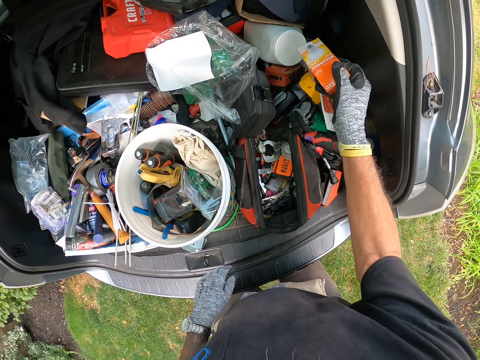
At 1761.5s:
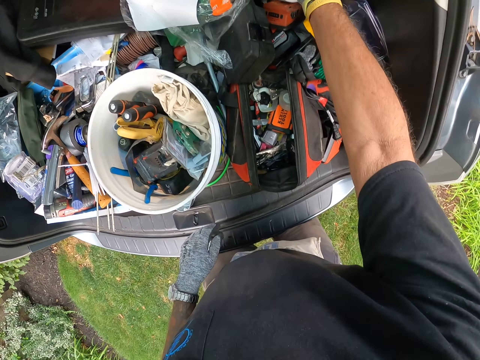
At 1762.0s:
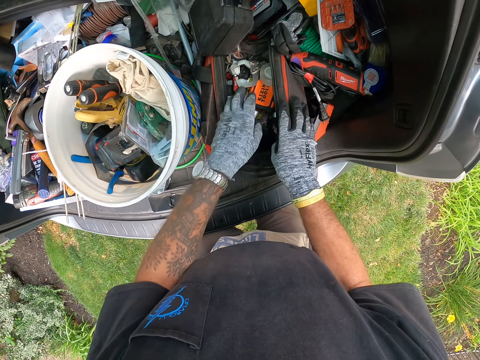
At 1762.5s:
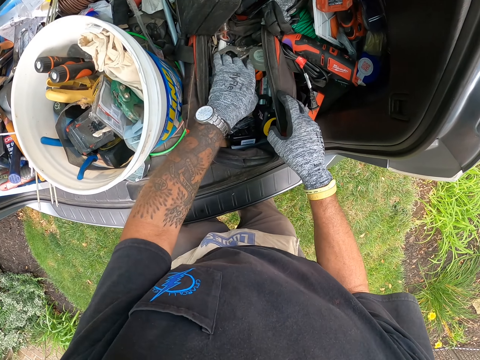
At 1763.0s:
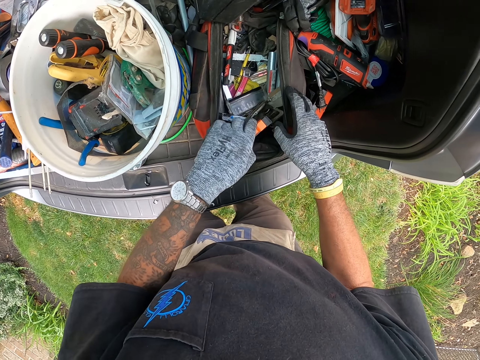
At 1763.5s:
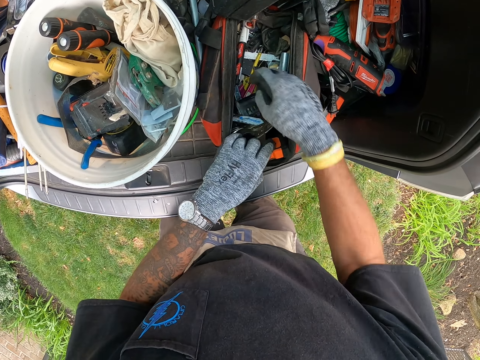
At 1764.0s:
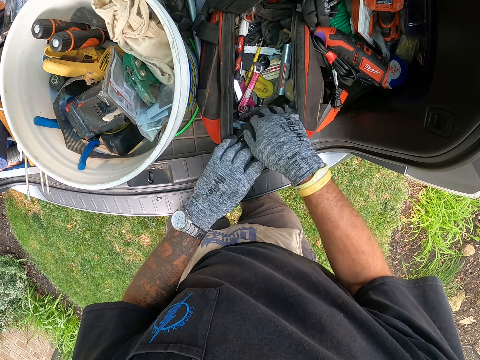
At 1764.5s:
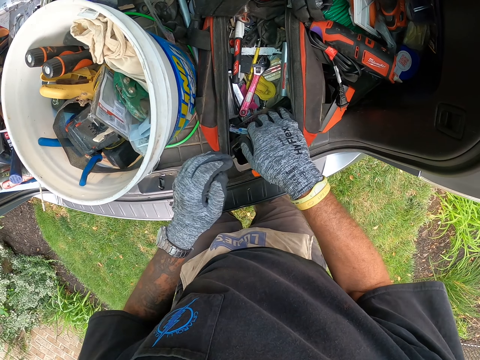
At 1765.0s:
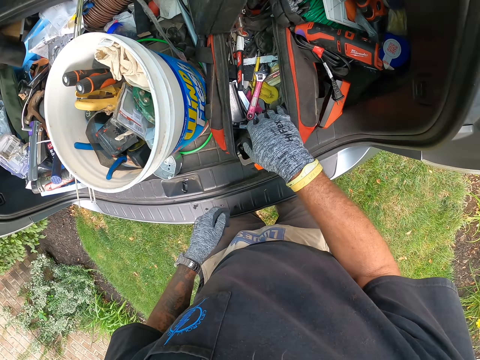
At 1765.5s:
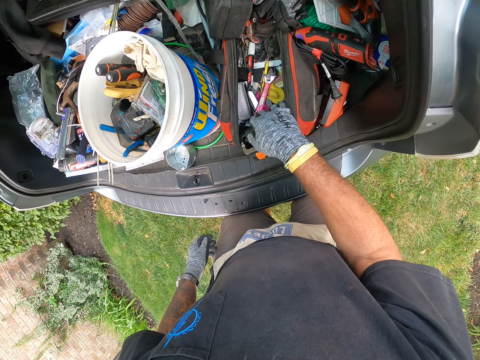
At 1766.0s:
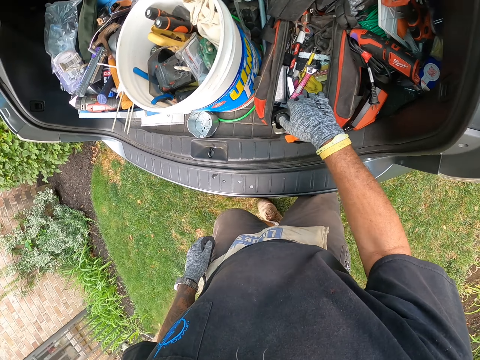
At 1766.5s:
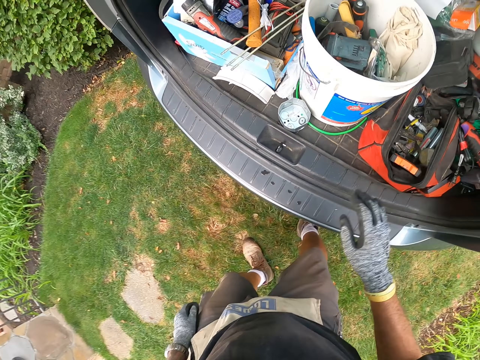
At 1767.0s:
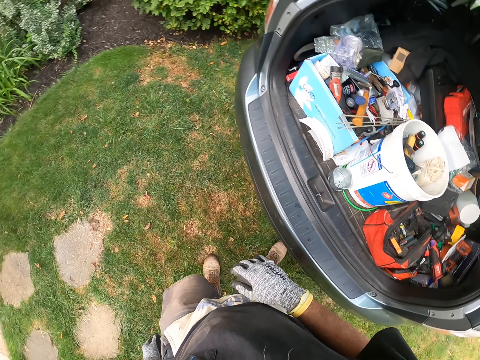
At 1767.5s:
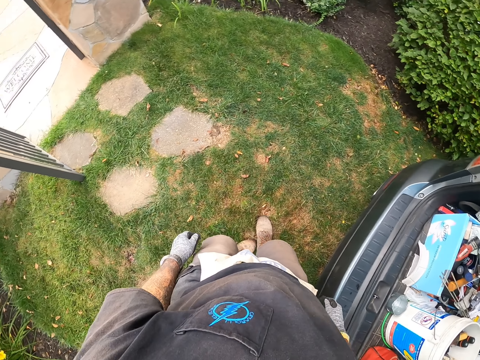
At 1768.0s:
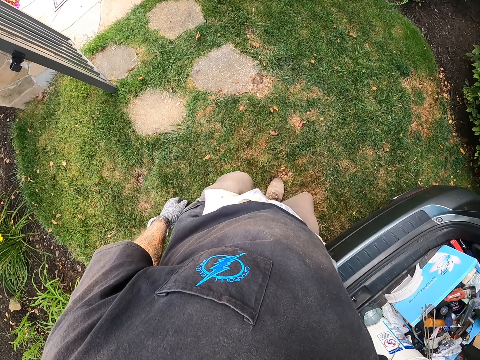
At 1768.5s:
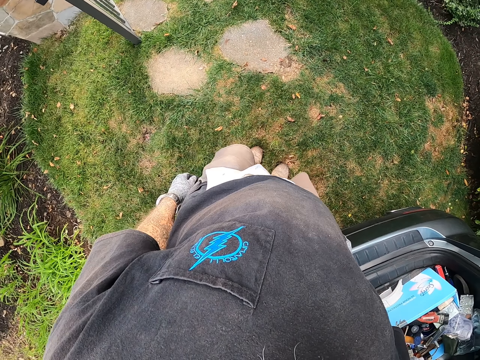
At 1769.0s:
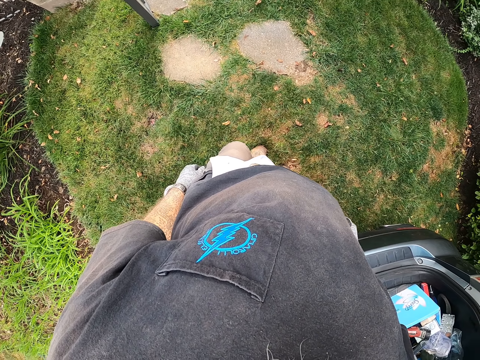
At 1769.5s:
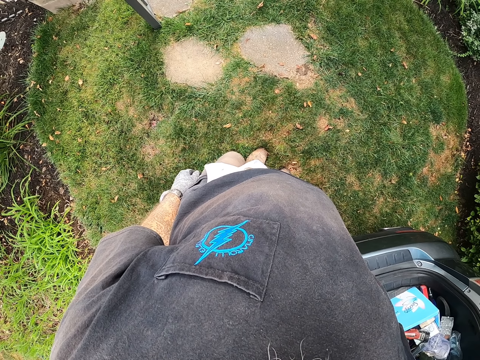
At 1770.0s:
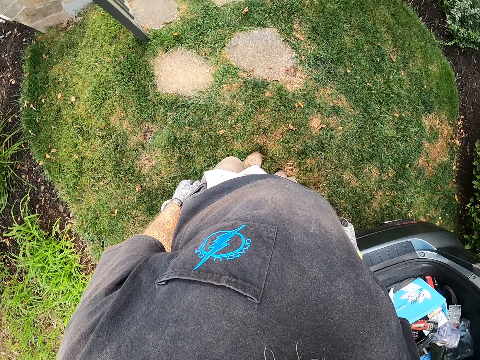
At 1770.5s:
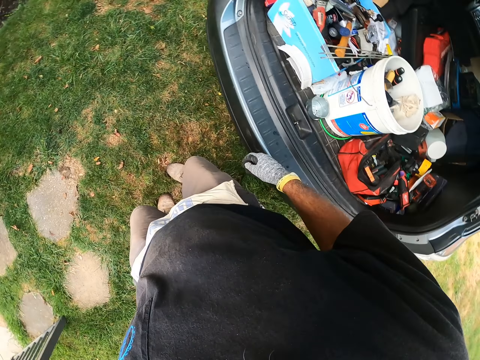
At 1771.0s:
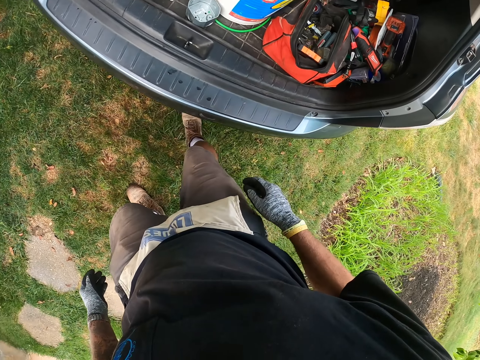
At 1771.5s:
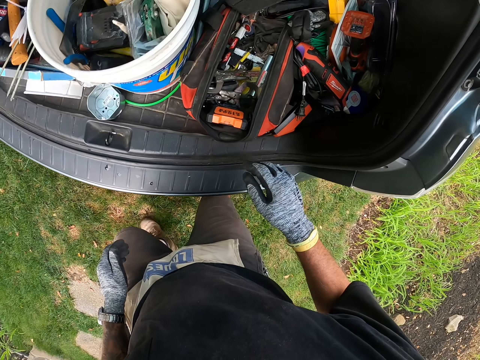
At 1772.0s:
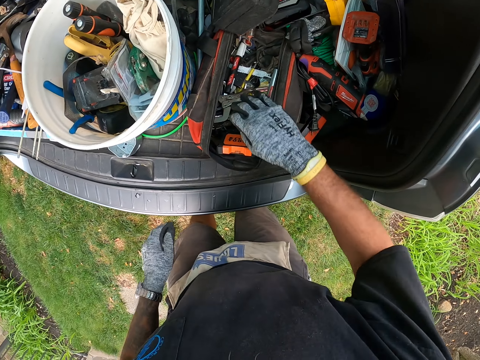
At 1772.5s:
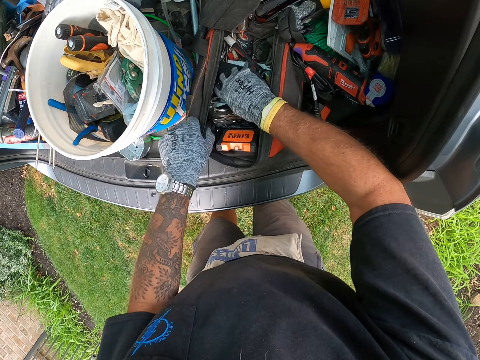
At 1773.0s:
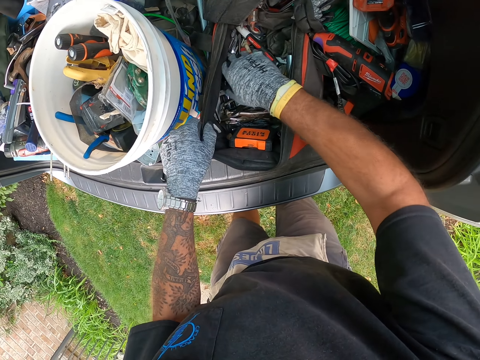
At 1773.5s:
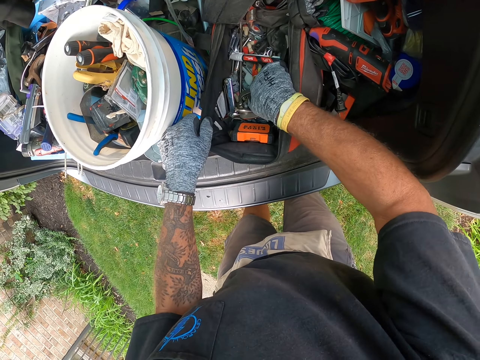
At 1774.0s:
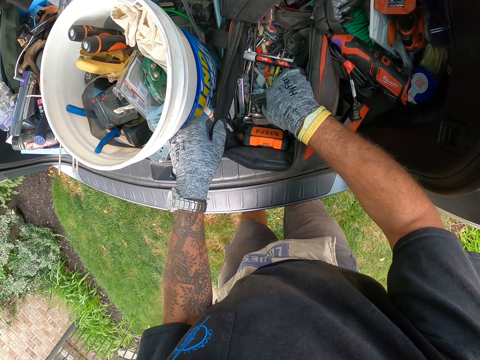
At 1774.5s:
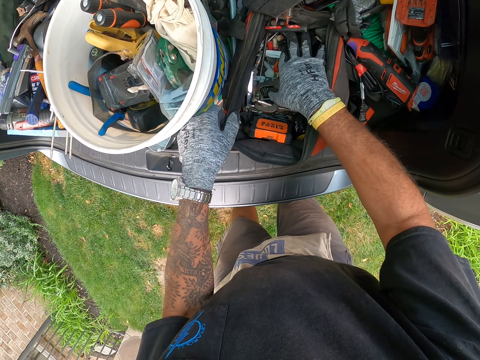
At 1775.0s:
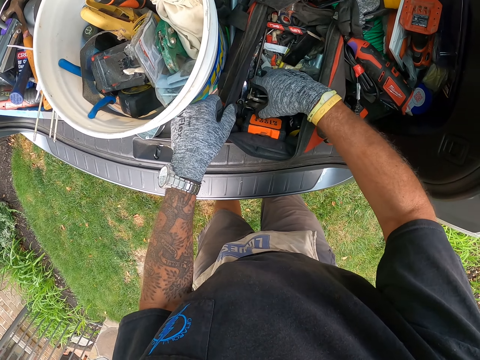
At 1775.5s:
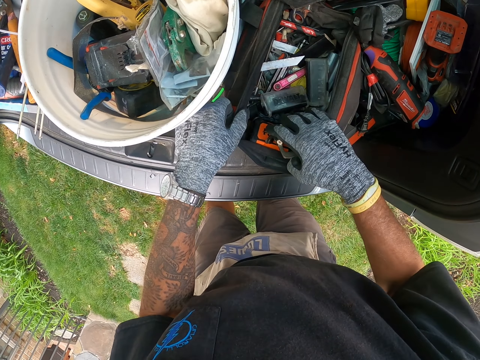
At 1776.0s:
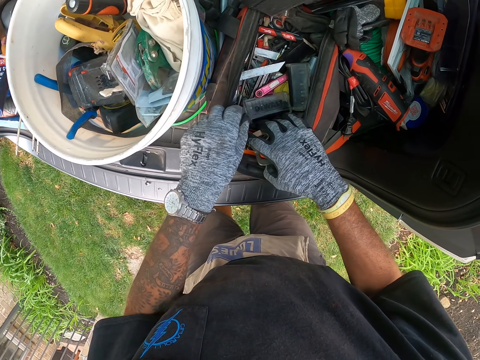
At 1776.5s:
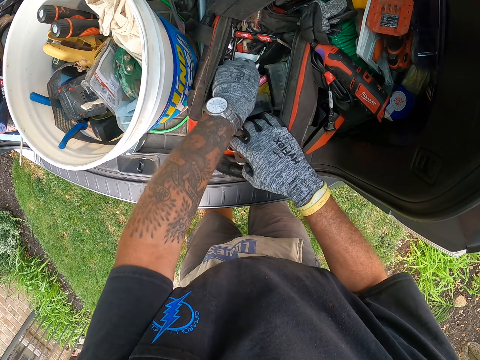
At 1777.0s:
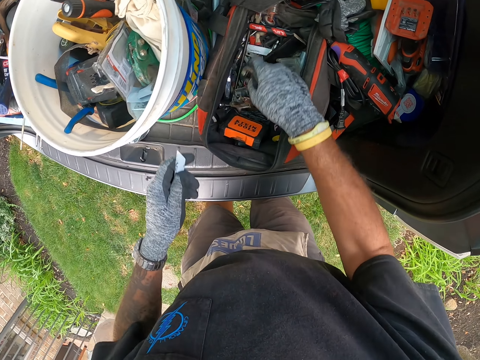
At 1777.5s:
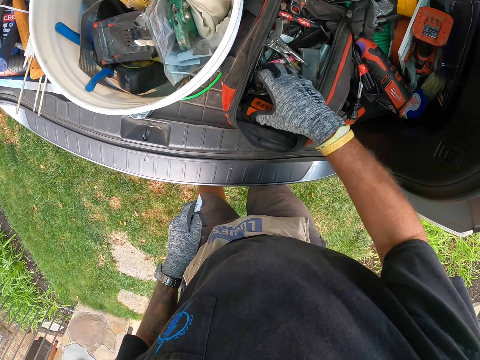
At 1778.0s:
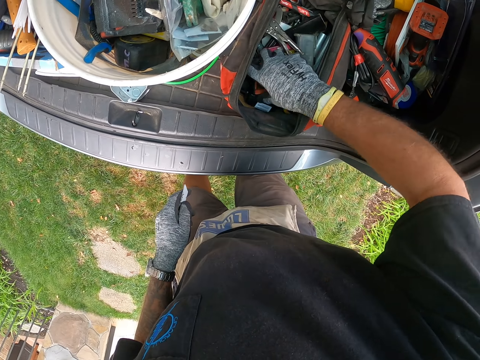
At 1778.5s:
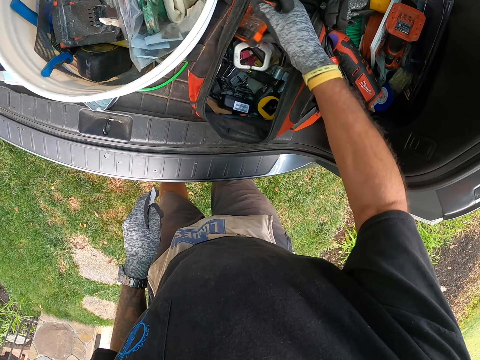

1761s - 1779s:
The camera wearer touches the tools in the bag. They place the bulb box in the trunk. They grab the tools in the bag. They look away. They move on the lawn. They turn to the trunk. They pick up a blade from the bag. They grab the tools in the bag. They pick up the saw blade. They pick up the tape measure from the box.

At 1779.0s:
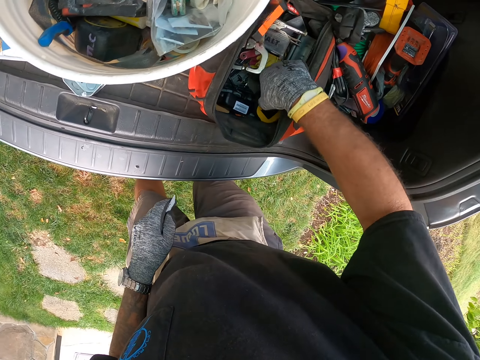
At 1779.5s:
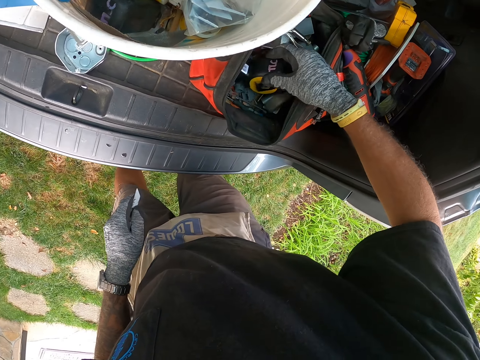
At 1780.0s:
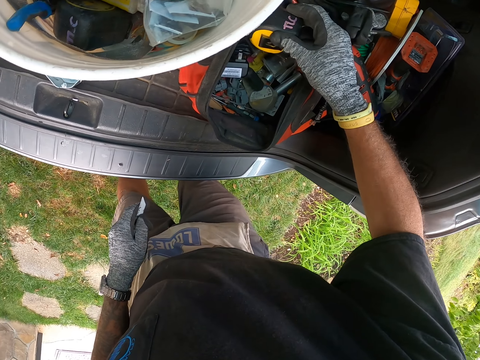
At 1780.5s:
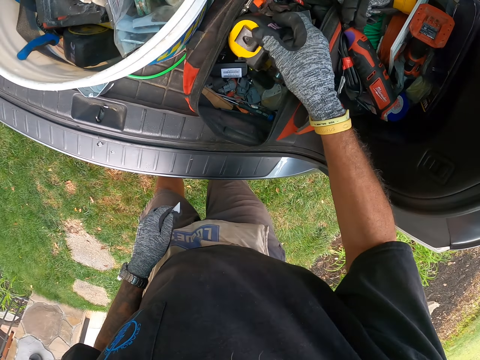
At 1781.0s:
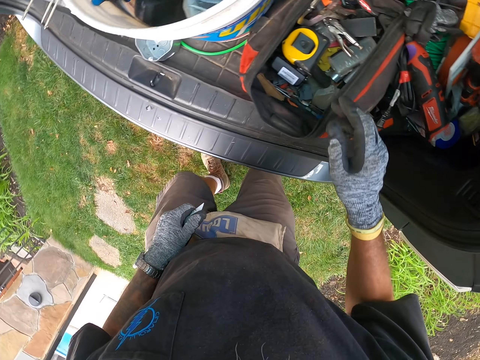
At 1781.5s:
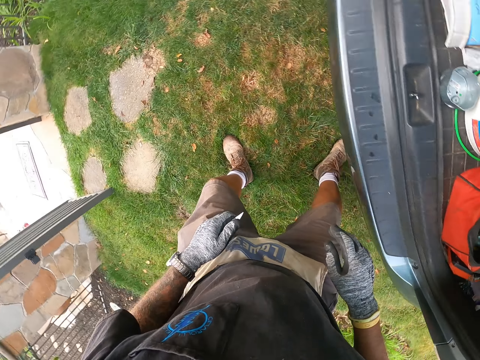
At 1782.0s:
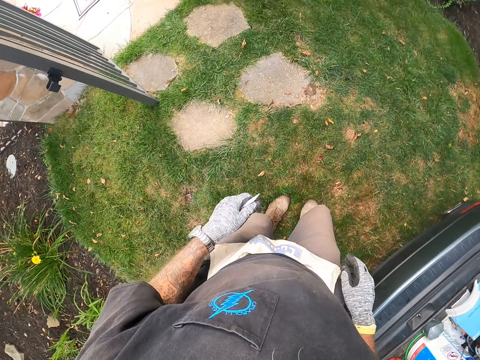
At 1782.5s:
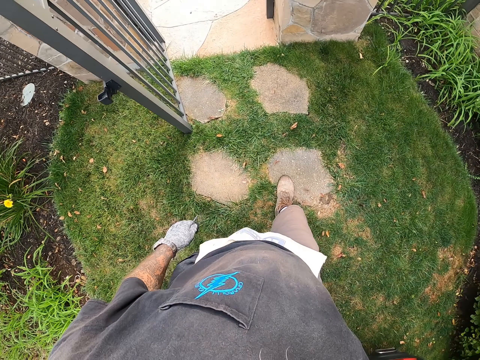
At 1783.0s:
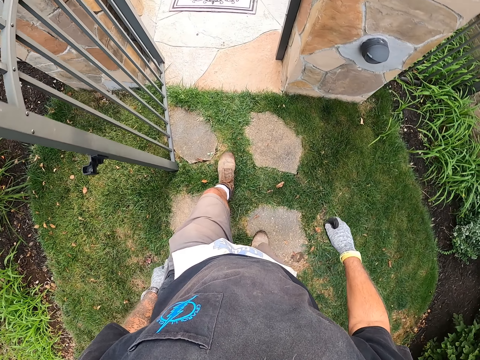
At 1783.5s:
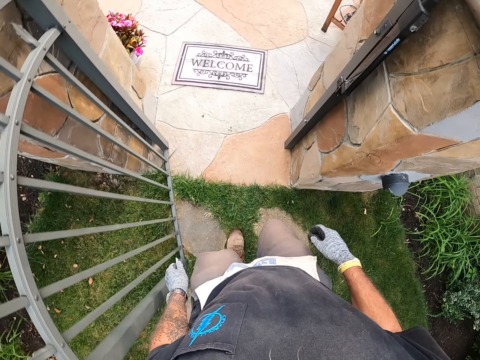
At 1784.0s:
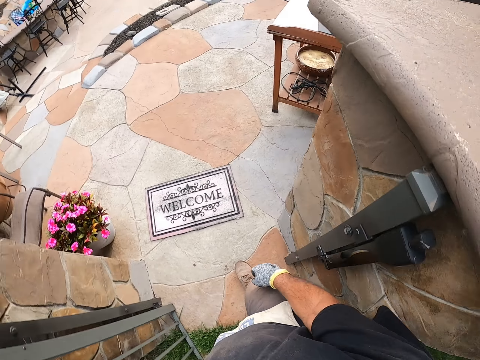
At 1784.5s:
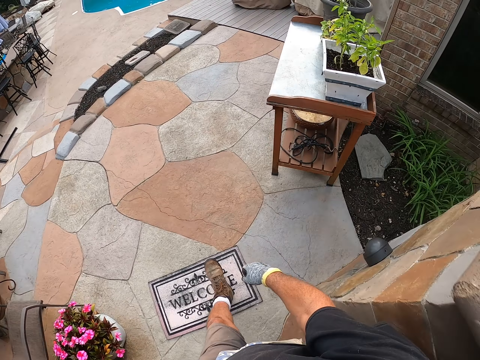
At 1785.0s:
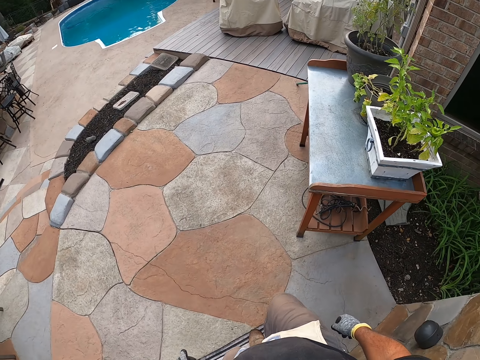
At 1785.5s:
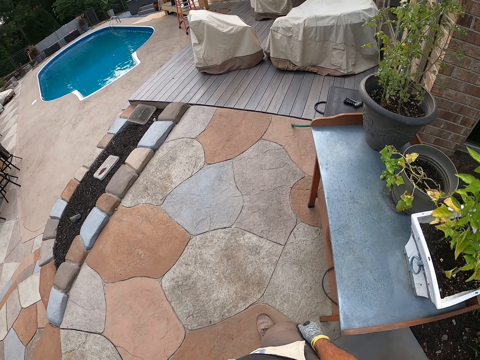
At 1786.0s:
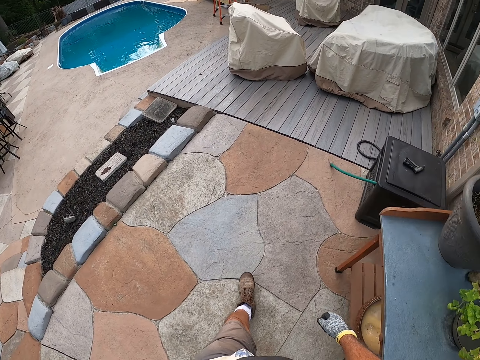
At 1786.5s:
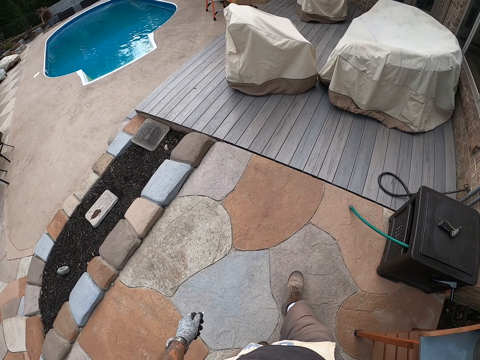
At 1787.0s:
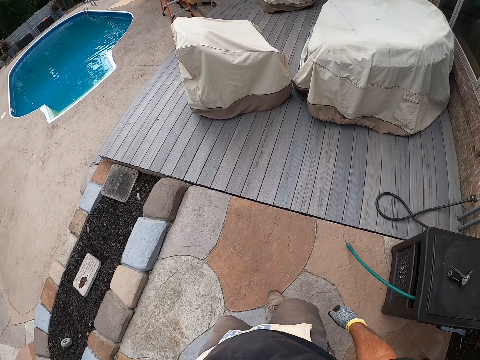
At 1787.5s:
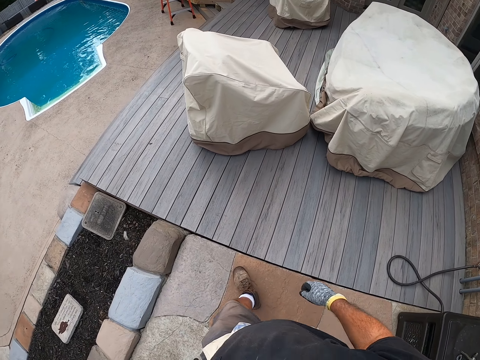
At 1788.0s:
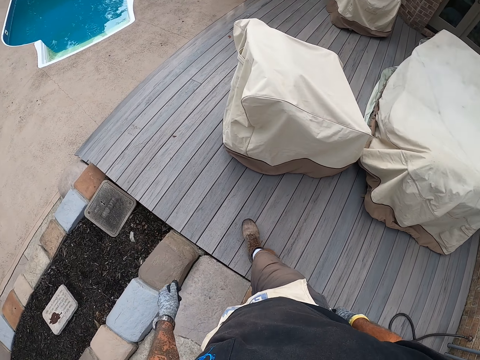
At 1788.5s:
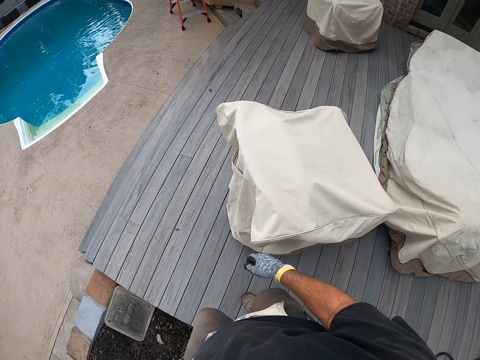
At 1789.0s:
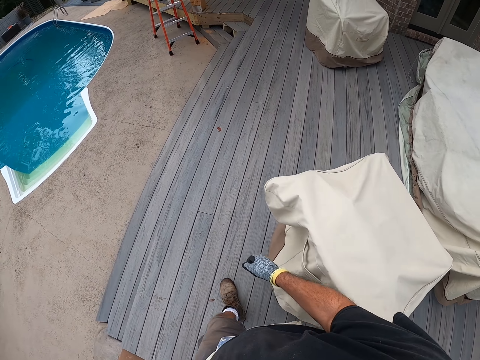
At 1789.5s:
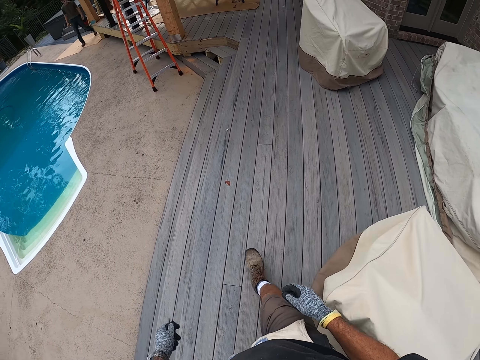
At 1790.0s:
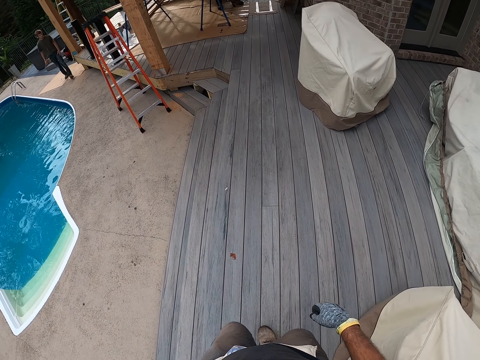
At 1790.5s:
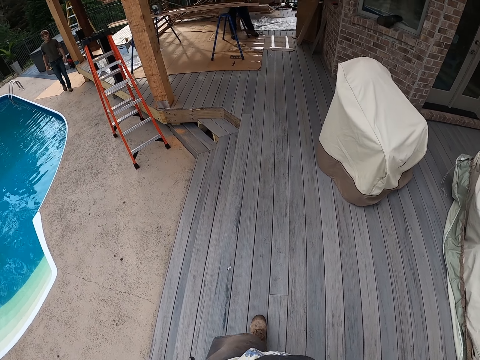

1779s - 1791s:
The camera wearer drops the tape measure in the box. They walk back to the site. They walk on the pathway. They walk at the porch.
